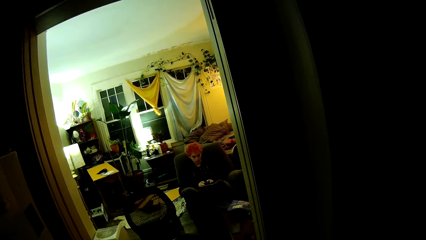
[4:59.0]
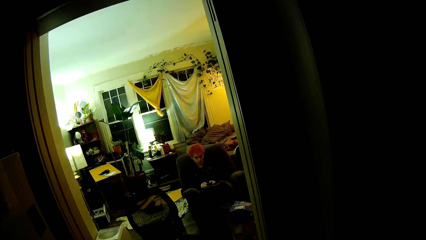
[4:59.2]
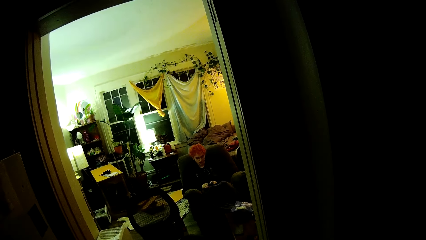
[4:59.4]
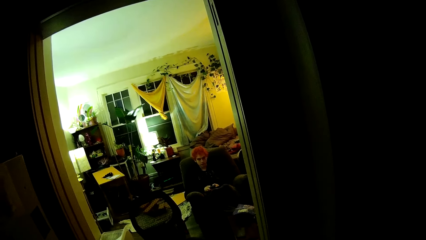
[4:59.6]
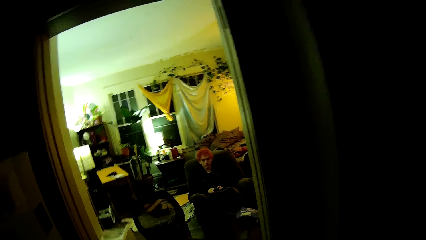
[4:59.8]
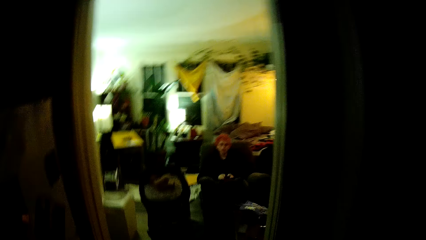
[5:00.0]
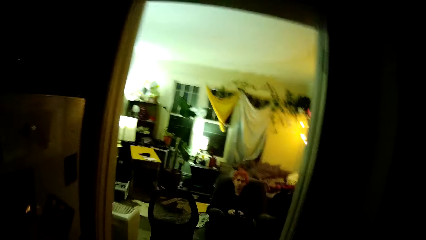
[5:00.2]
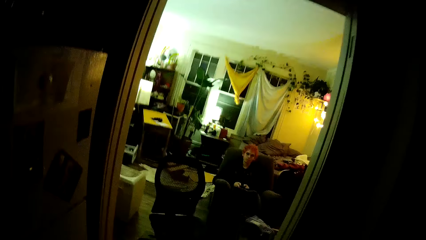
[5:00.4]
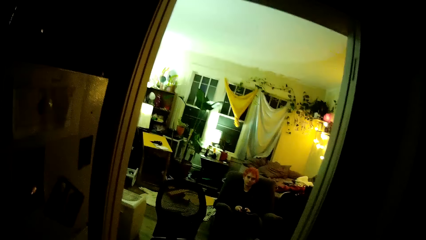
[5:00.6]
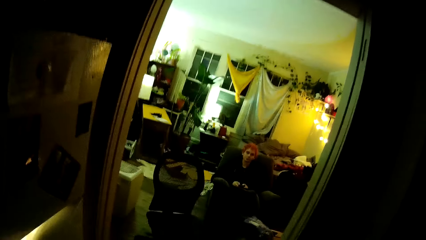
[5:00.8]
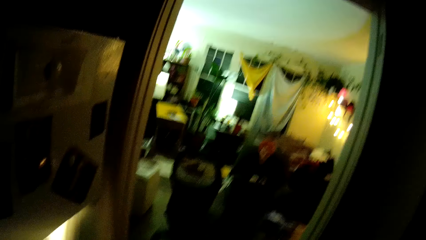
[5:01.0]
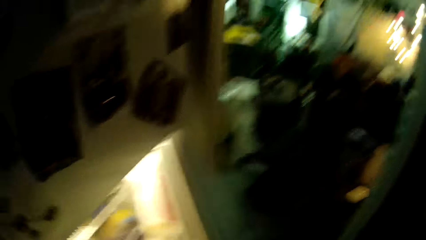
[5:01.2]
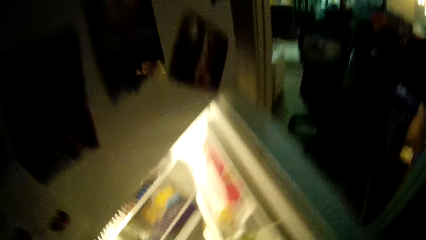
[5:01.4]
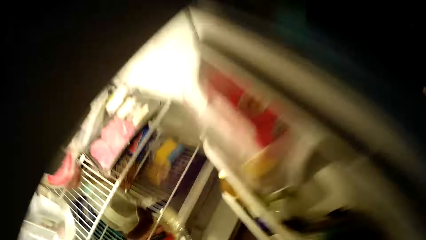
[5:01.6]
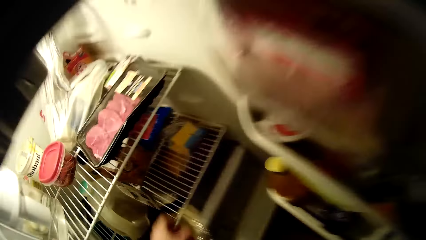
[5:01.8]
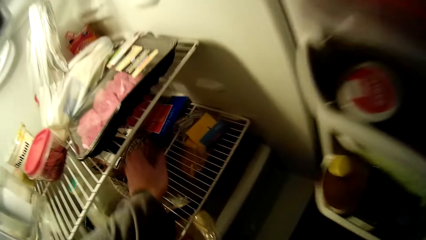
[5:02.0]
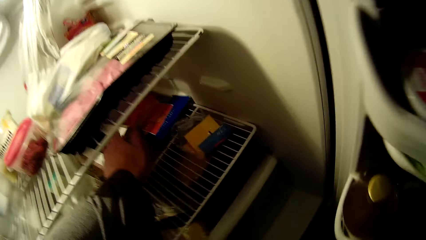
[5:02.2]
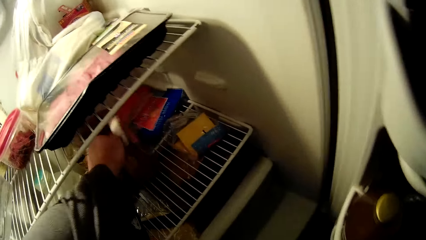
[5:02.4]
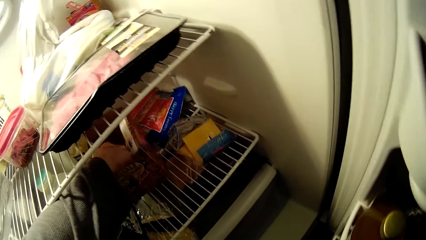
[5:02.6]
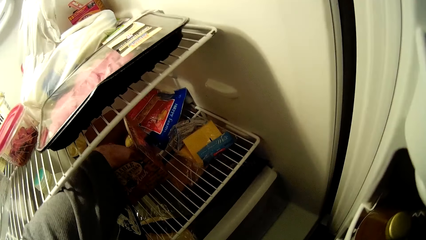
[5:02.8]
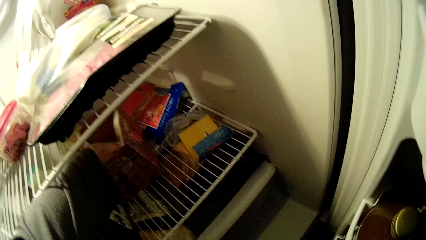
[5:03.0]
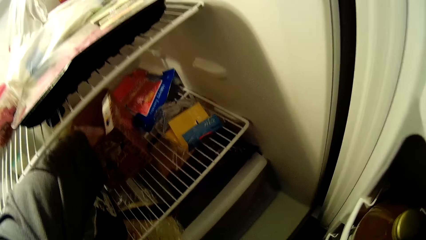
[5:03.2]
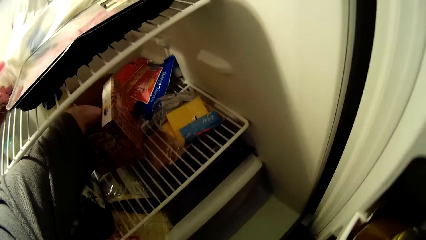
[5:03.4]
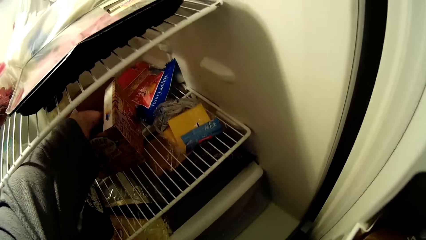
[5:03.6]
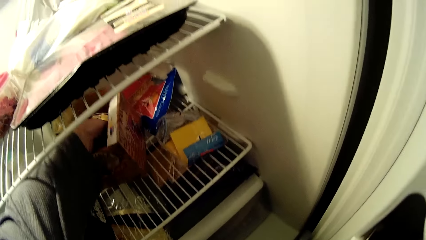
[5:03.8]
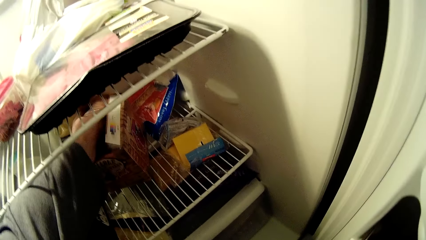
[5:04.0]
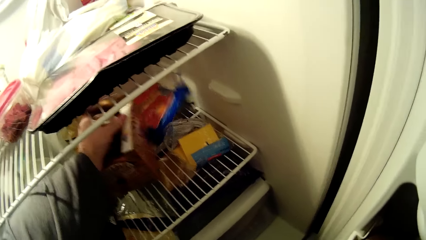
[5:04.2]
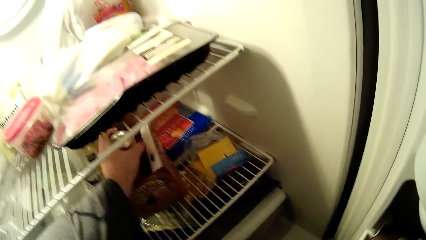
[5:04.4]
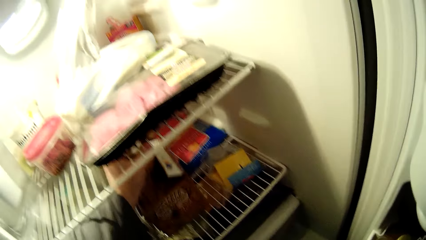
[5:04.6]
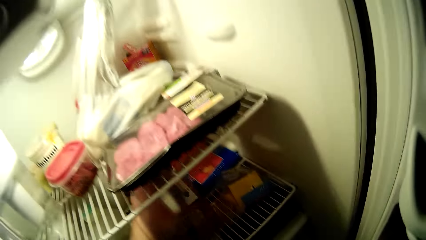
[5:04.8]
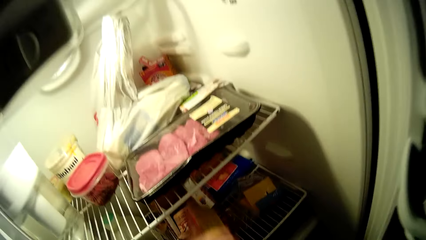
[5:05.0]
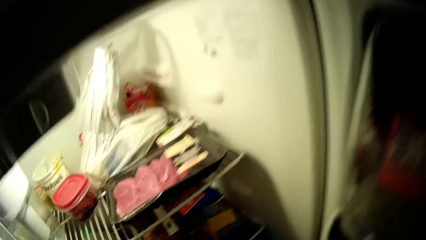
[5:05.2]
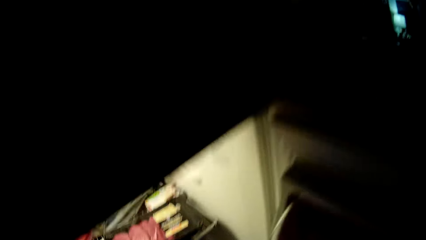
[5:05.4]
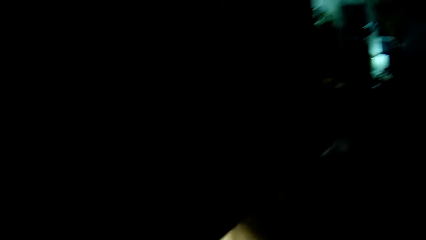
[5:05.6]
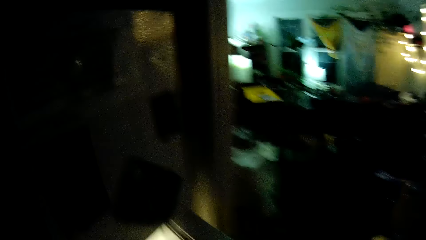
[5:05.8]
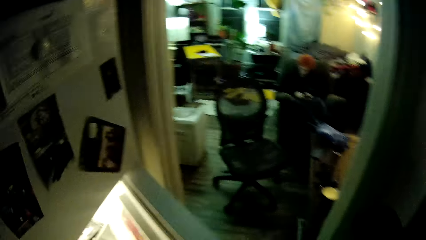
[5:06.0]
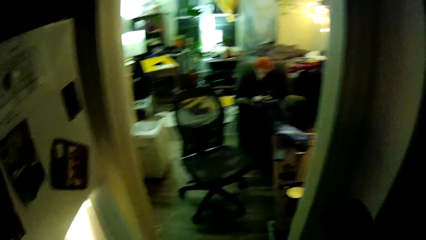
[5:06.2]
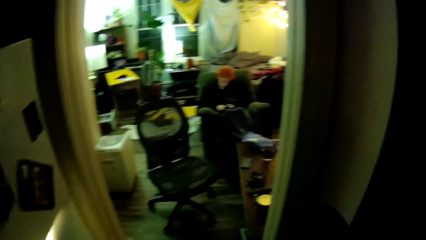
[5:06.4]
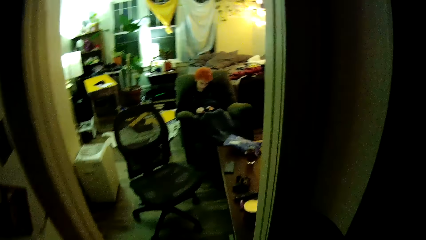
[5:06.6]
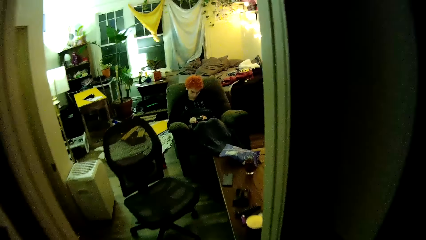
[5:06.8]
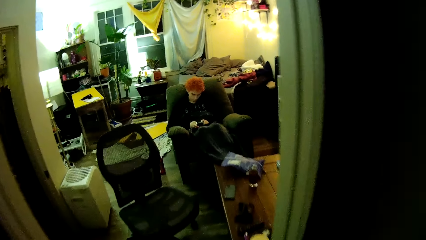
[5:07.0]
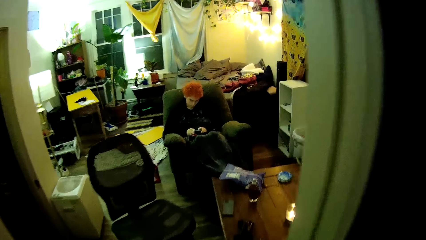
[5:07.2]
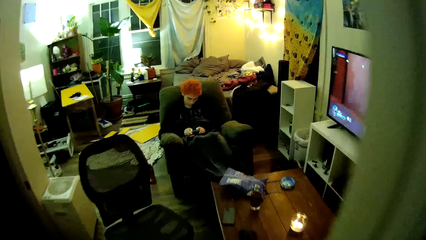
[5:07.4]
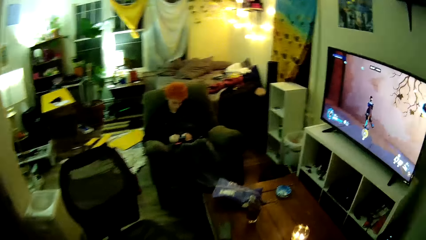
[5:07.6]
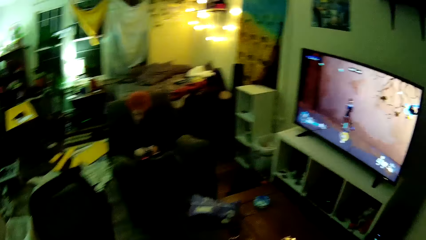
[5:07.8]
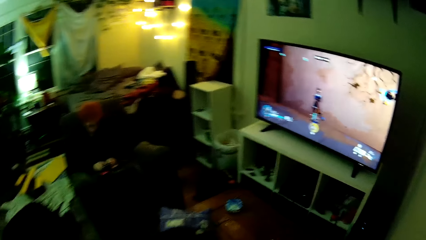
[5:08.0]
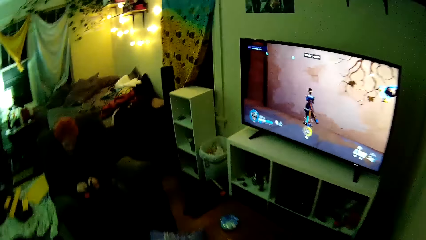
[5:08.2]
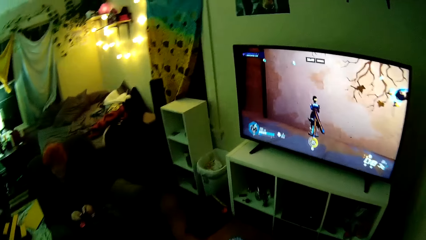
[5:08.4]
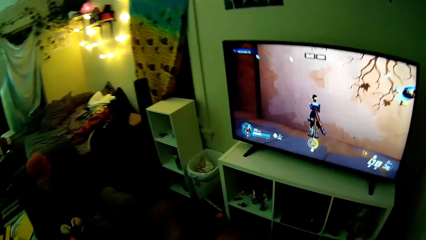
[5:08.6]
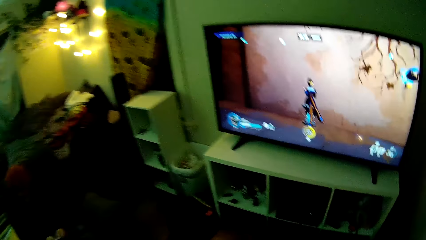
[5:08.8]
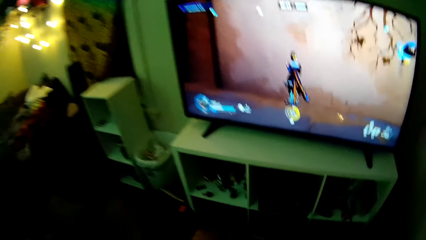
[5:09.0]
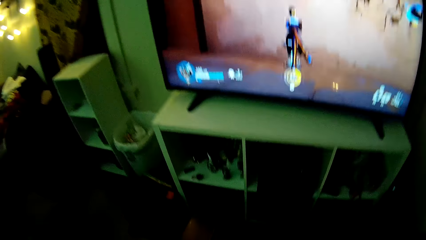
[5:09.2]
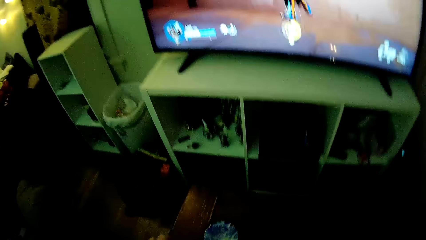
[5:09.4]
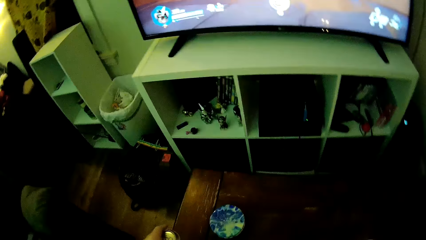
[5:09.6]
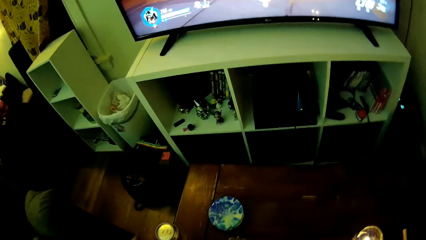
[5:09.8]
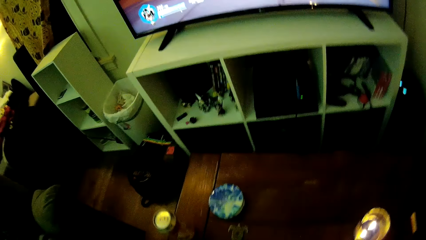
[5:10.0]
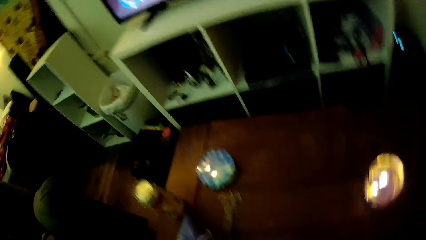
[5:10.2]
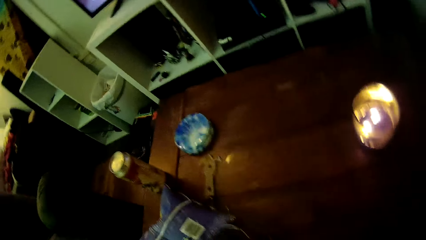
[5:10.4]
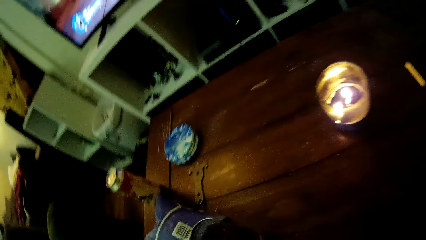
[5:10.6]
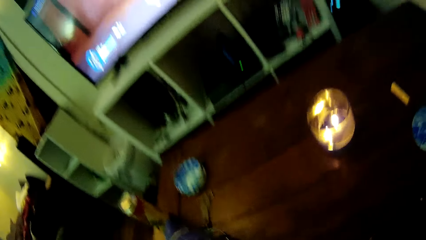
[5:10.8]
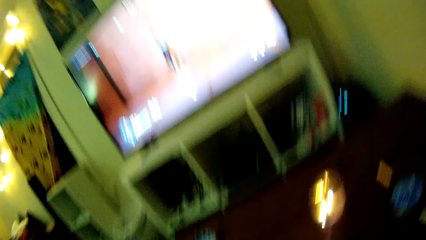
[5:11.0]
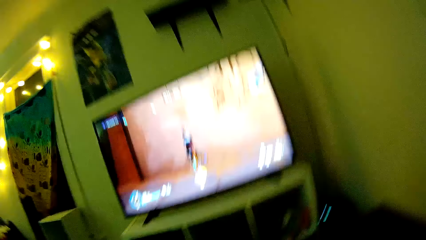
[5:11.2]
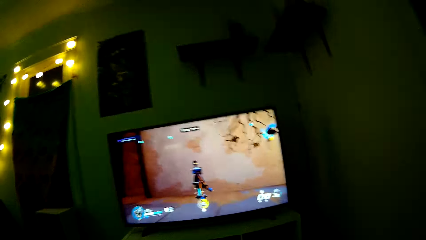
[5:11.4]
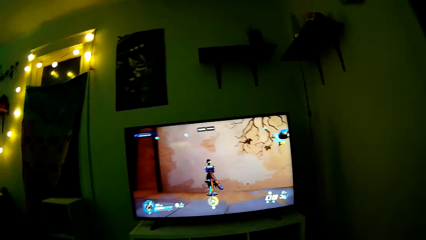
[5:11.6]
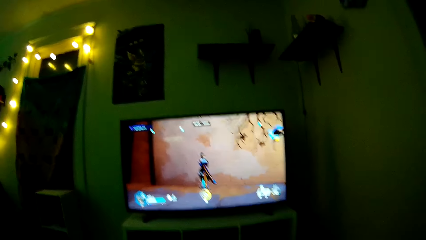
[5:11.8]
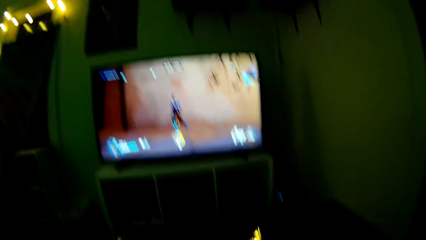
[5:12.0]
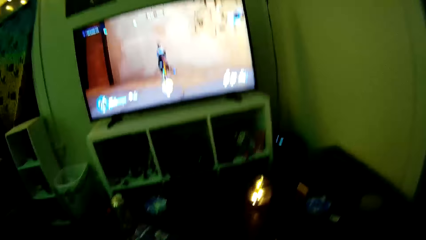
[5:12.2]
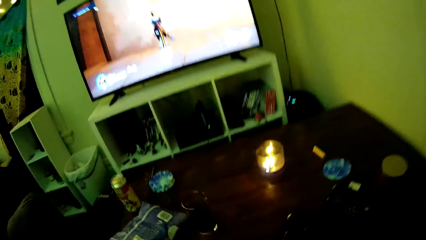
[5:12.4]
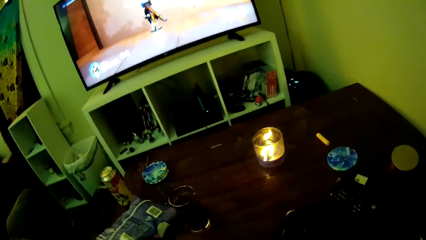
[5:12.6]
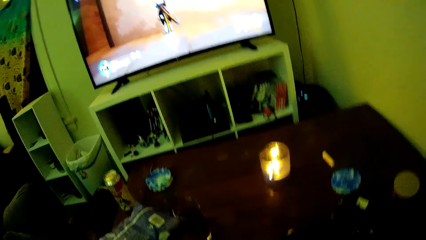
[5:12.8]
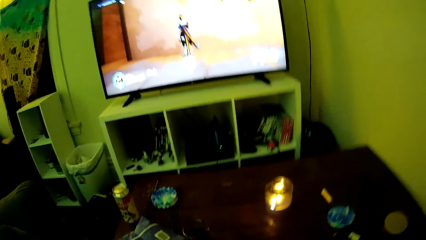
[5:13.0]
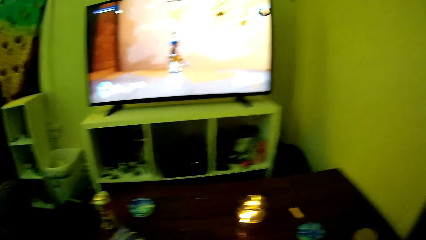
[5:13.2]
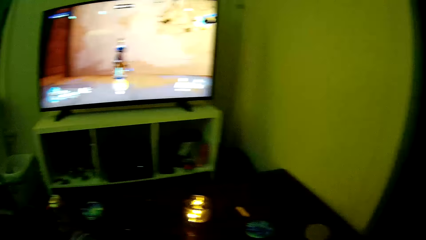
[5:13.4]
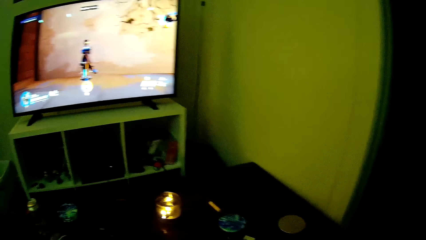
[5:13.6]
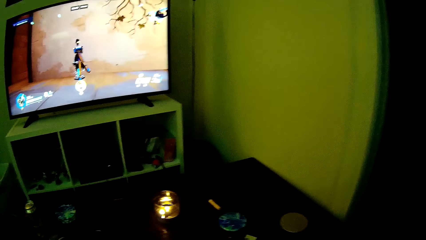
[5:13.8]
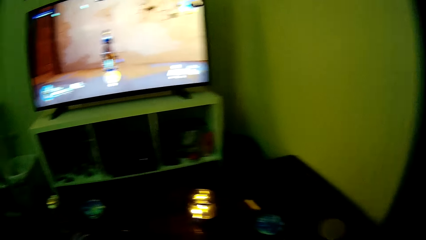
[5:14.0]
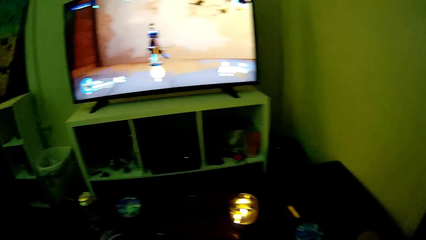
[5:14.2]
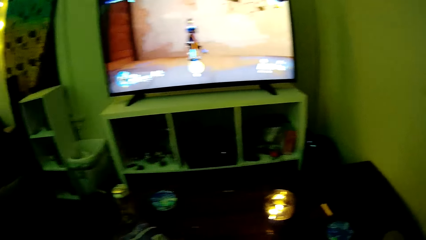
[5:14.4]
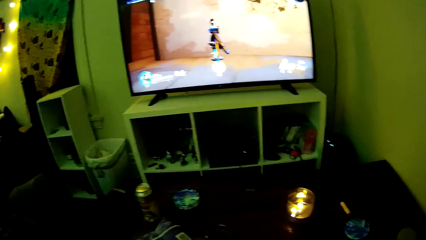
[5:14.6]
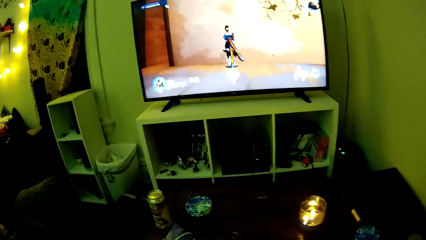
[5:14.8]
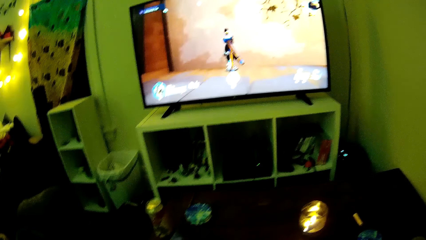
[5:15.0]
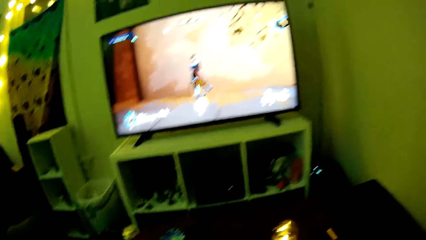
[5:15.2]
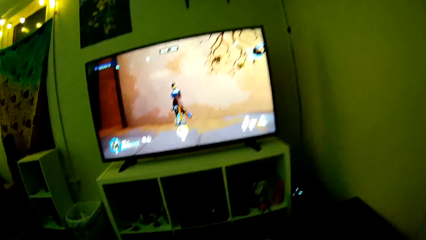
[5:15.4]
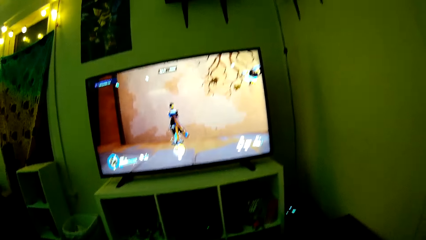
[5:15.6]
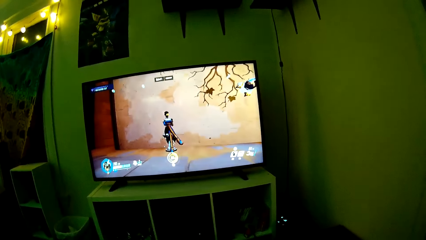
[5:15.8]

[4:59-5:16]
A man uses a phone. The camera wearer opens the fridge. They pick a cider from the fridge. They use something. They walk to the sitting room. They move around and close the fridge. They place the cider on the table and sit on the chair.
